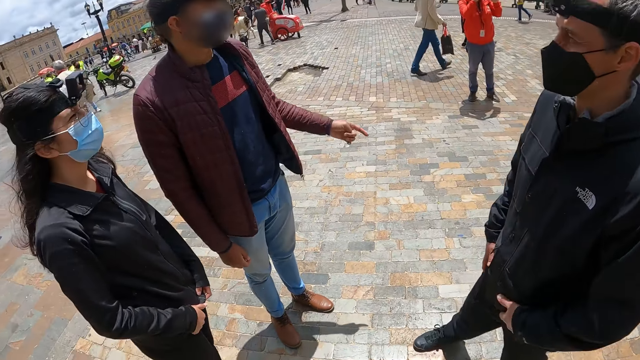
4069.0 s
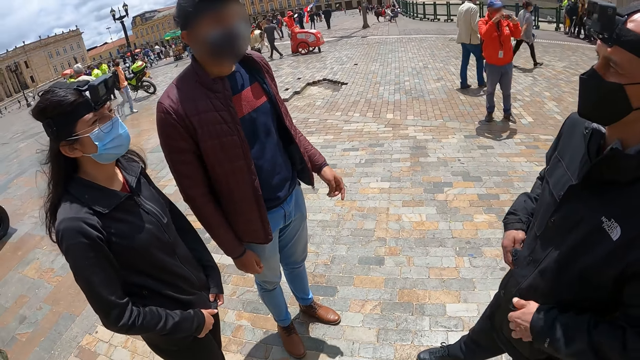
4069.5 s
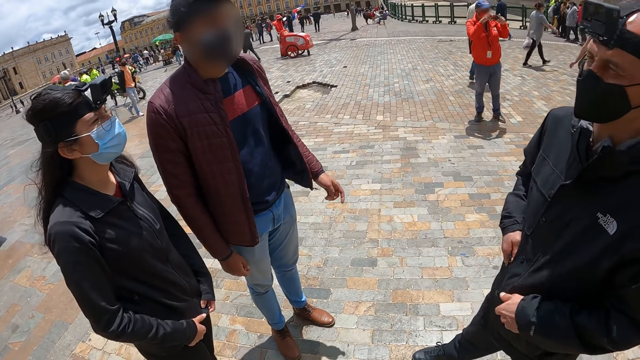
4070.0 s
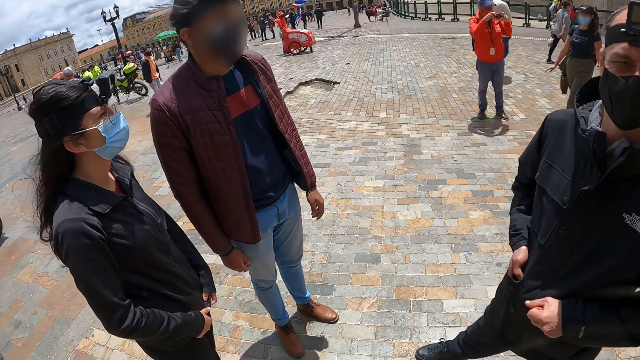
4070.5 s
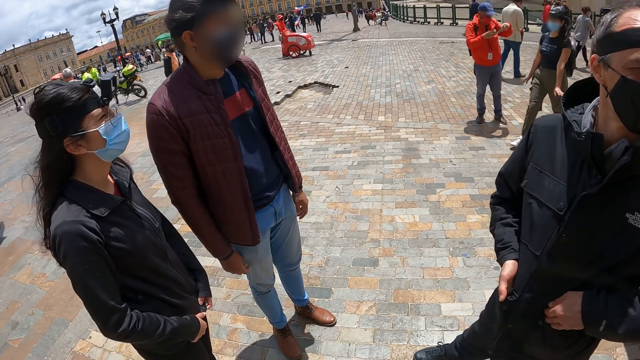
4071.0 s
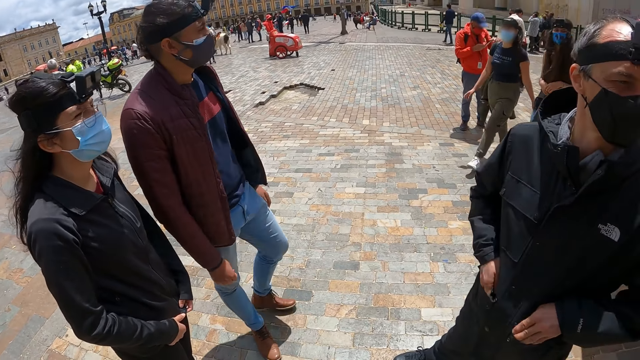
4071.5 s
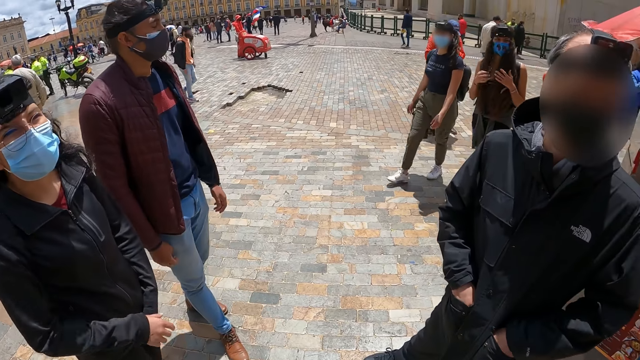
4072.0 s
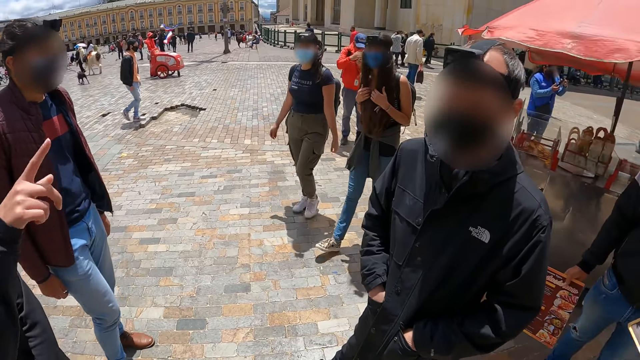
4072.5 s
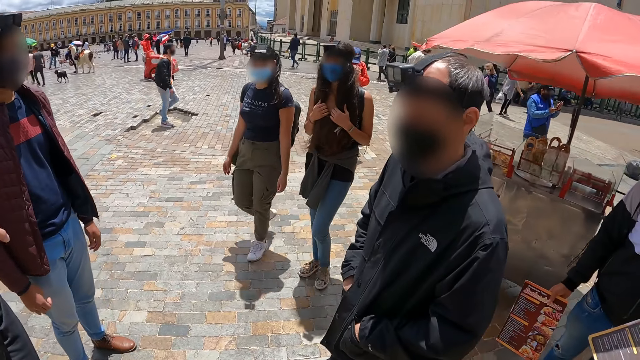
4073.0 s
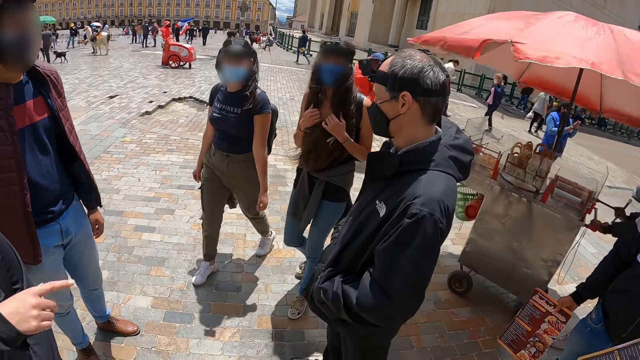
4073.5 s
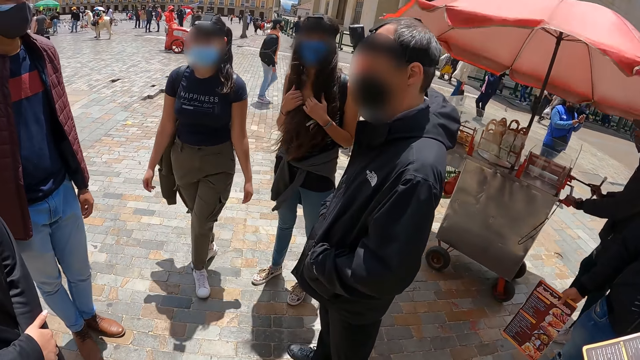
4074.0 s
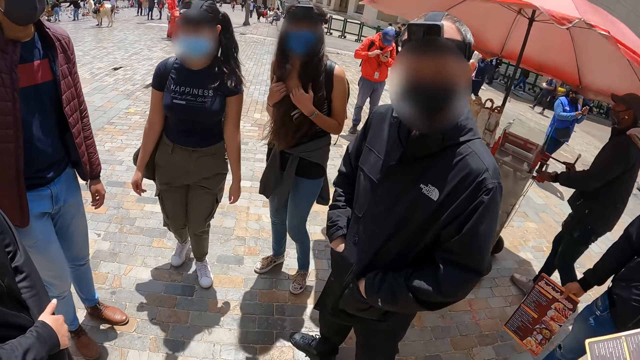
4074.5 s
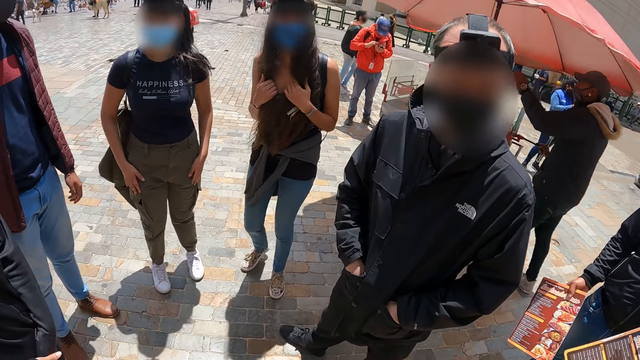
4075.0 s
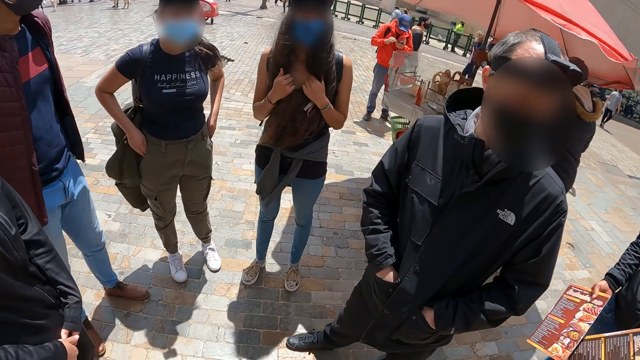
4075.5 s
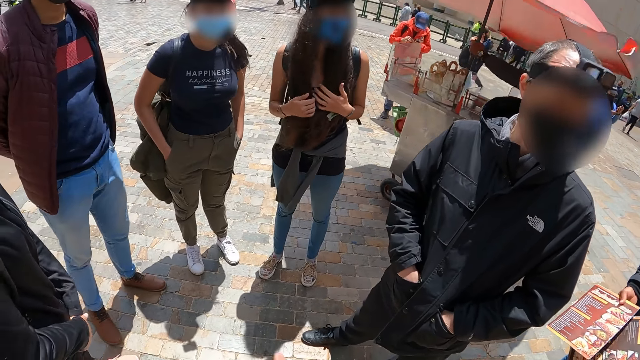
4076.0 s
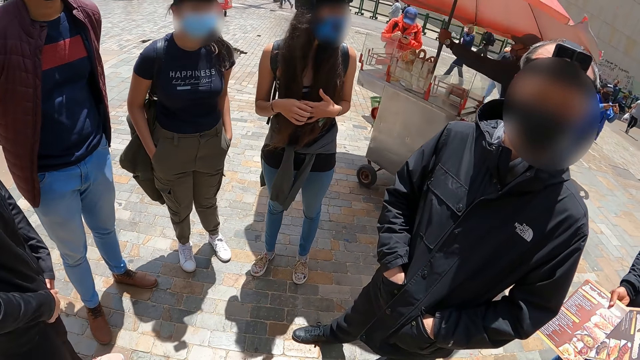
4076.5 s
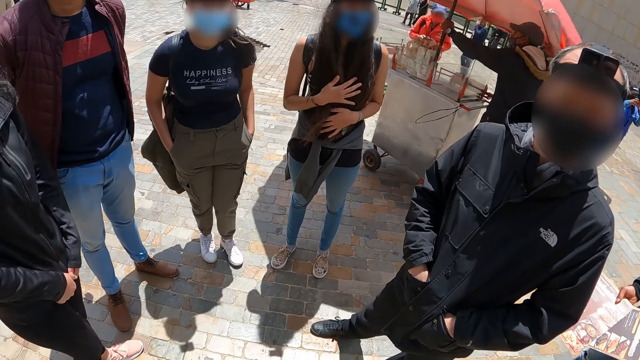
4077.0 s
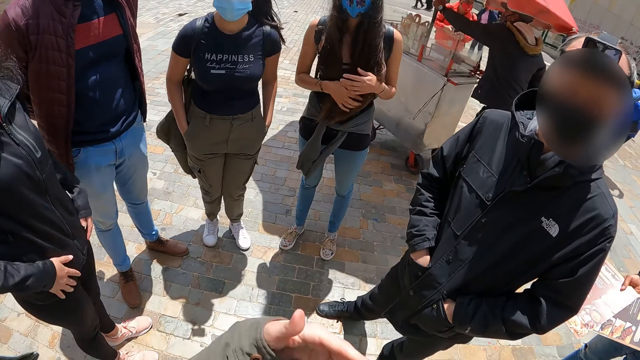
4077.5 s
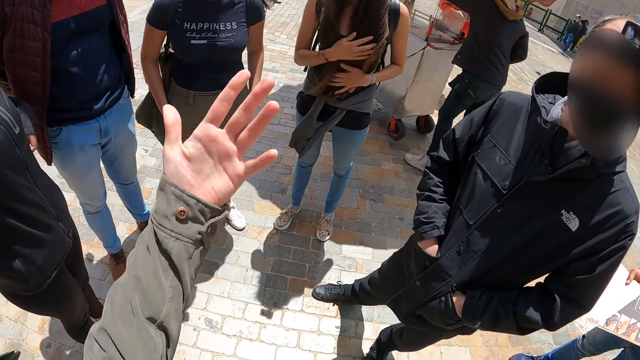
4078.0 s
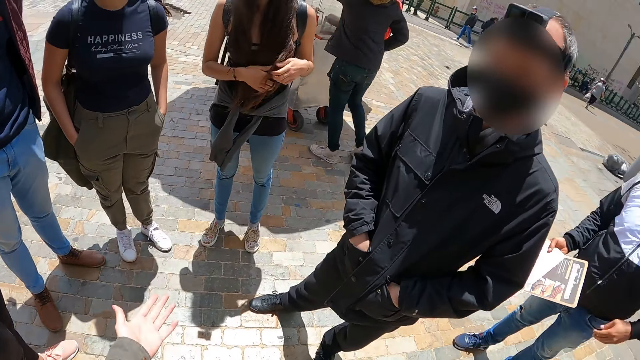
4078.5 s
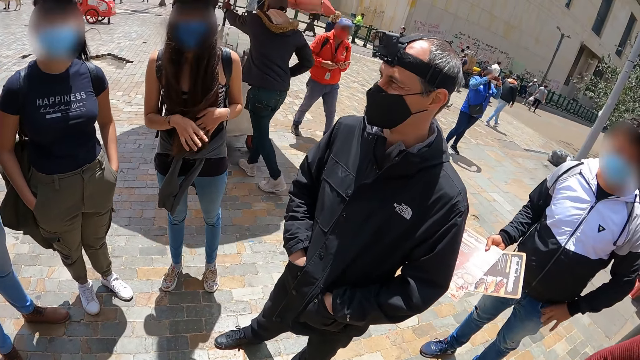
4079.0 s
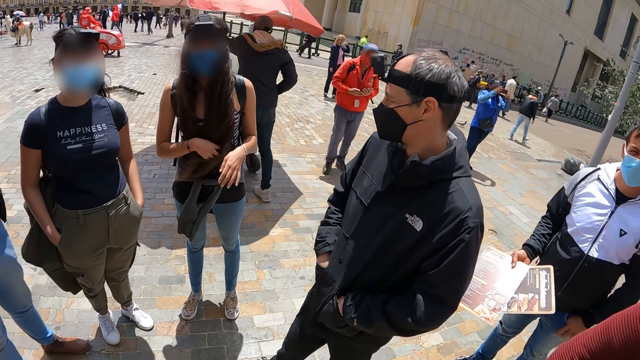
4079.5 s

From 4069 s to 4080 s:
A man points a finger. A woman points a finger. The camera wearer raises his hands. He points a finger. He moves the hand.

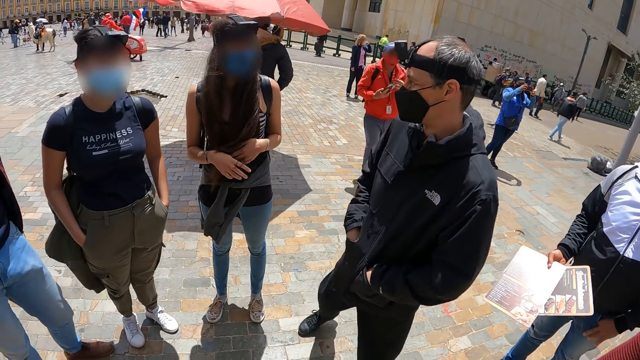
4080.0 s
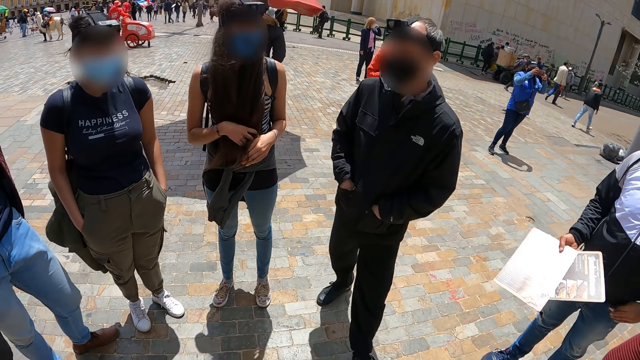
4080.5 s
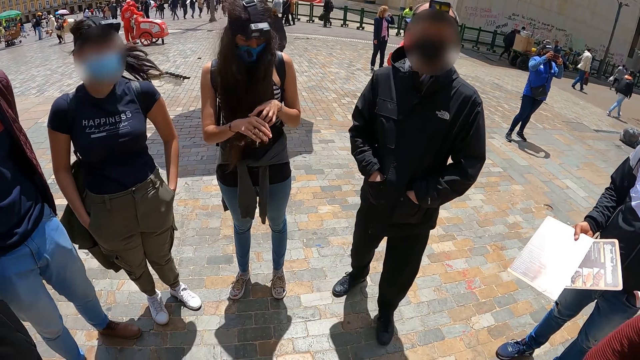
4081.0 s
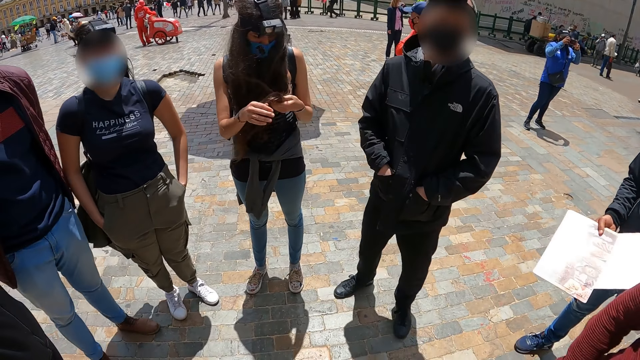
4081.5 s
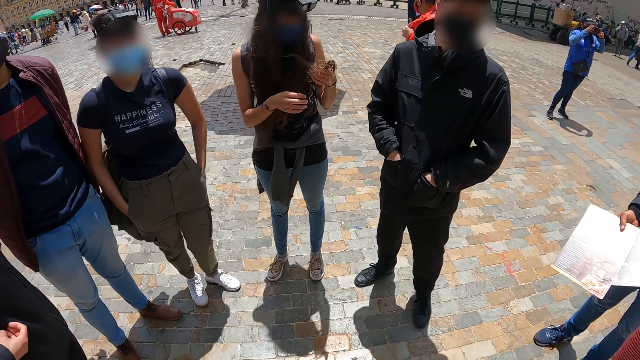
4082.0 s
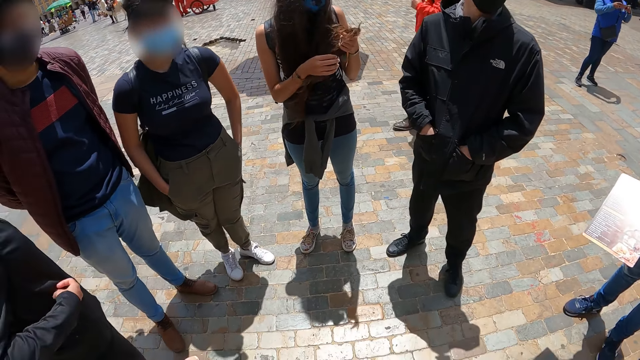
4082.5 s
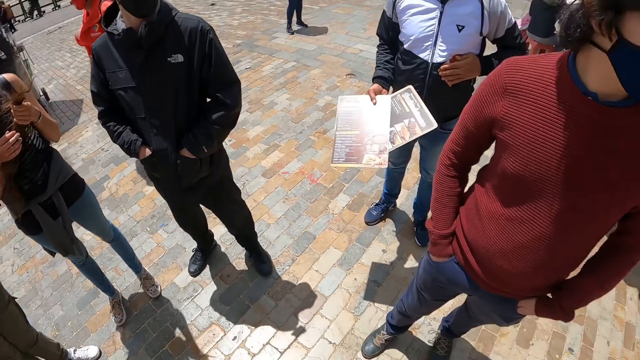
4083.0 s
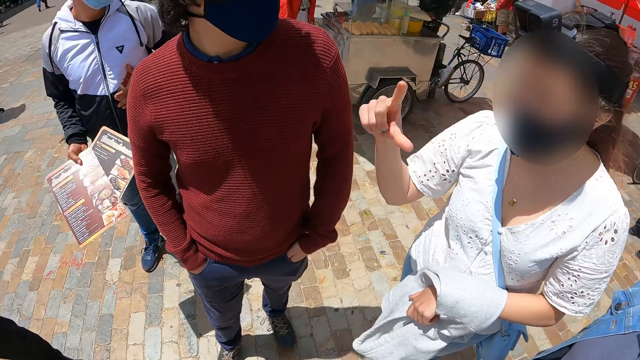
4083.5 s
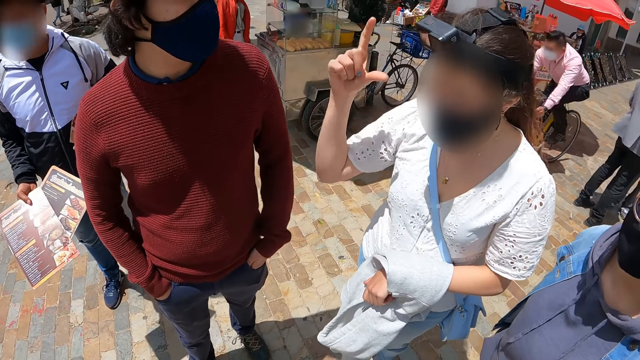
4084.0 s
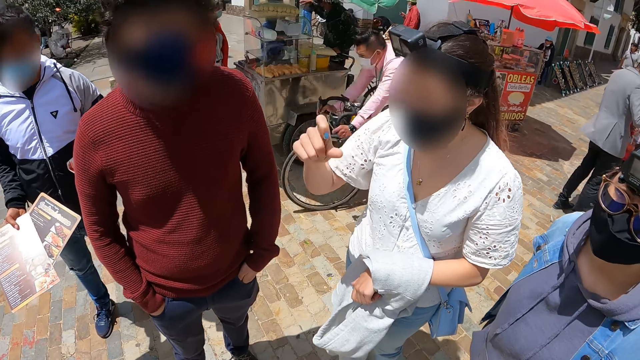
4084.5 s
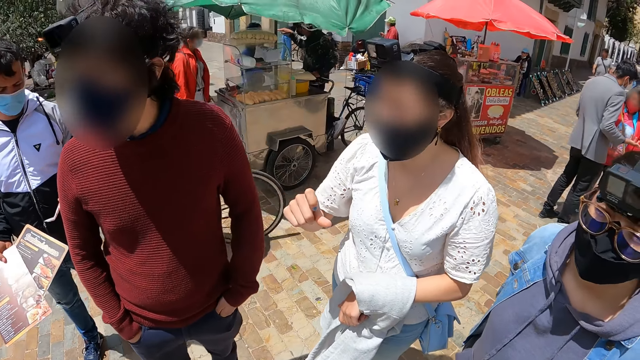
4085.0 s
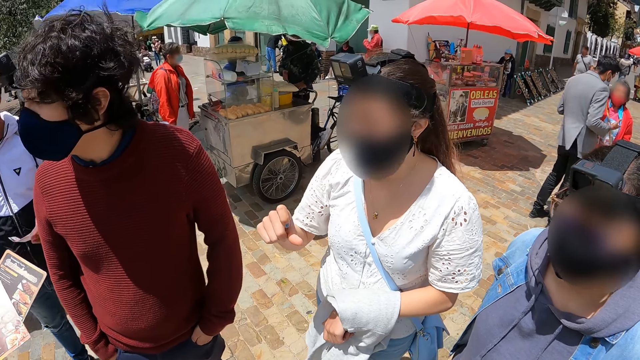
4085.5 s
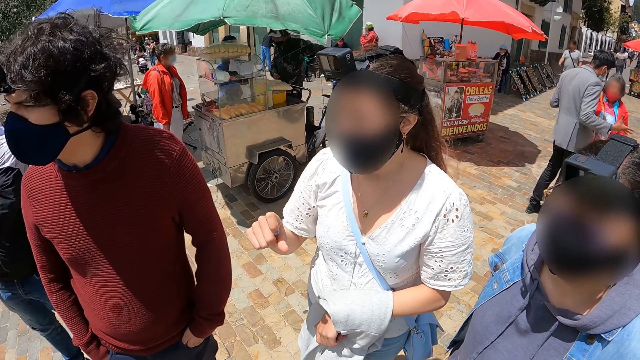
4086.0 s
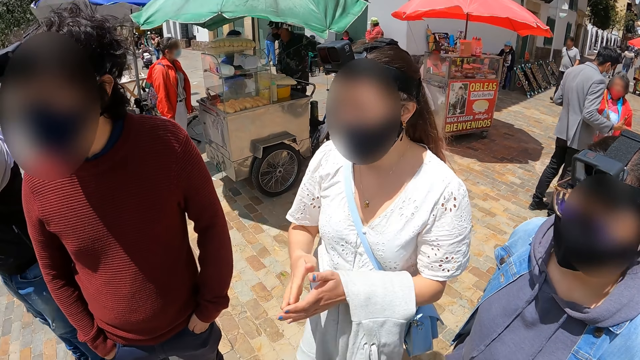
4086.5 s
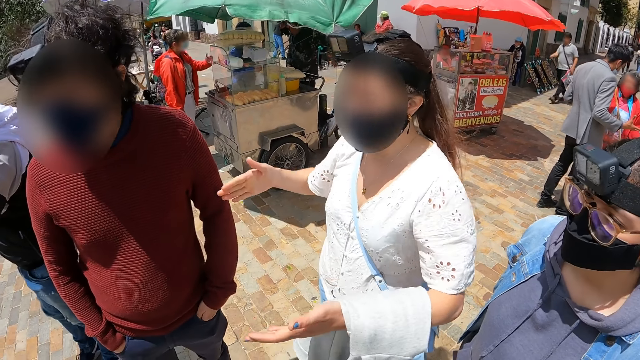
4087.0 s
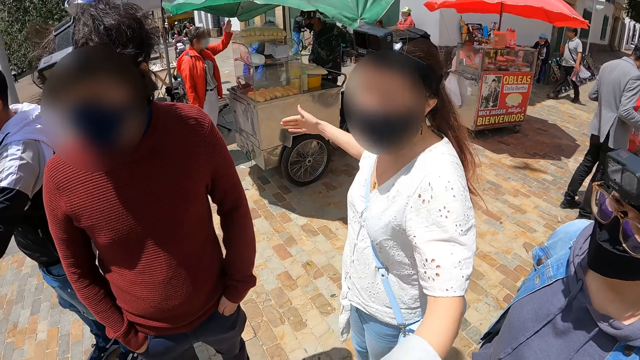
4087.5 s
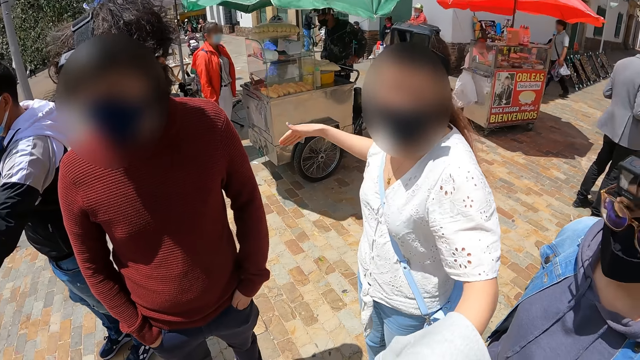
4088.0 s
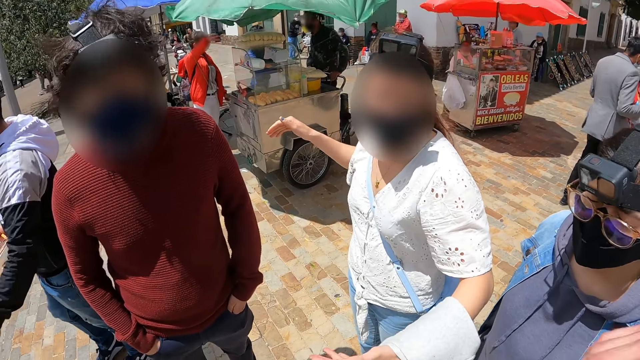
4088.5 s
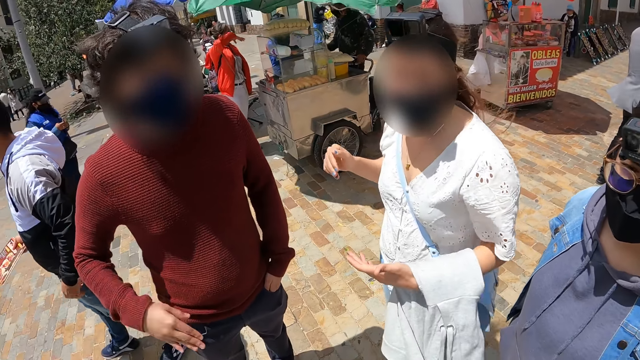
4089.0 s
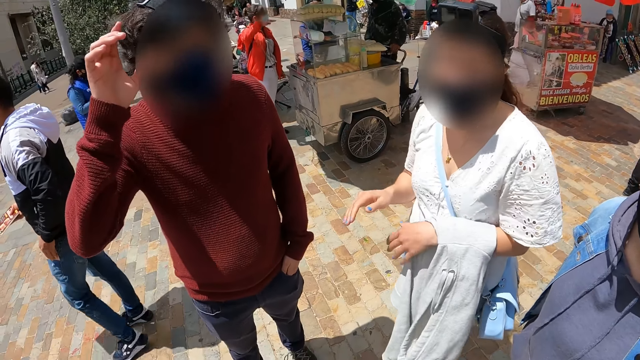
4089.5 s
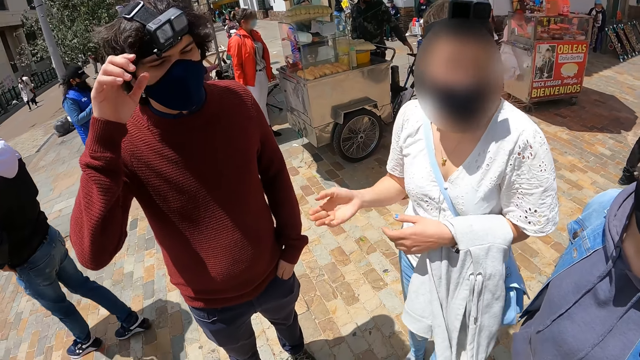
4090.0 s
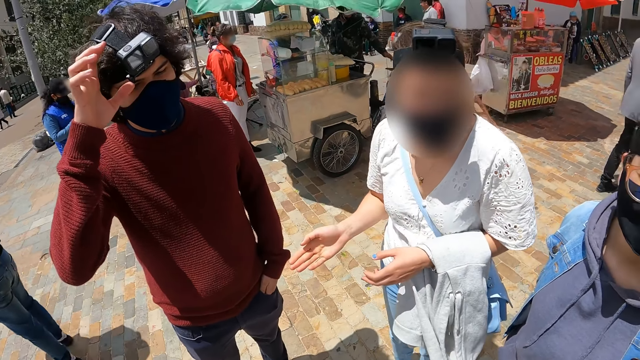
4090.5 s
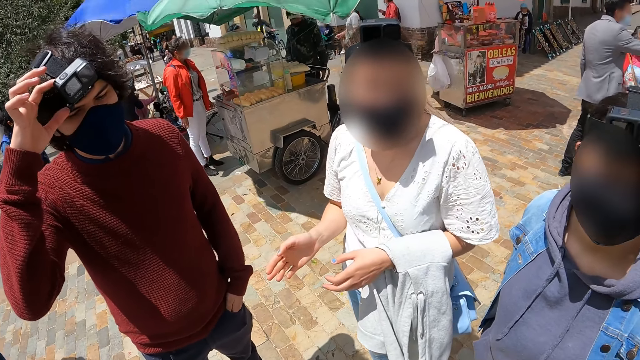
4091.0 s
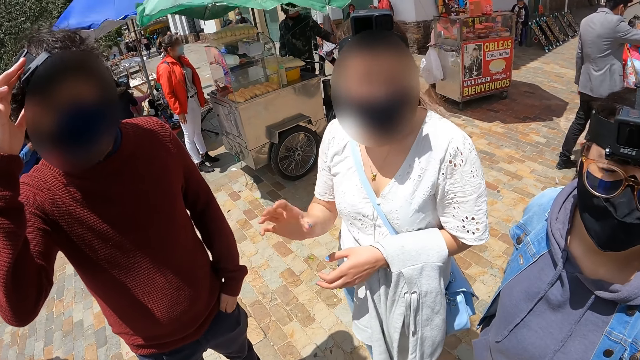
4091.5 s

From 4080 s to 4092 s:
The camera wearer speaks. They turn around. They look around. A woman speaks. A man raises the hand.
